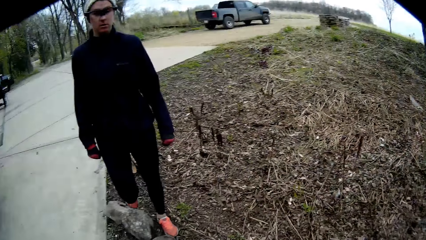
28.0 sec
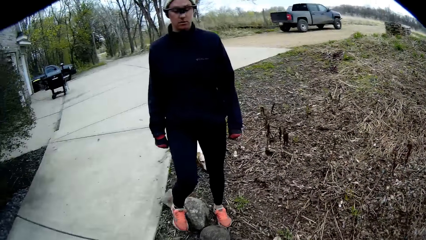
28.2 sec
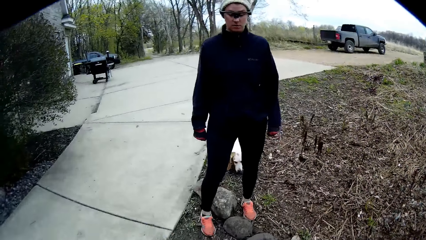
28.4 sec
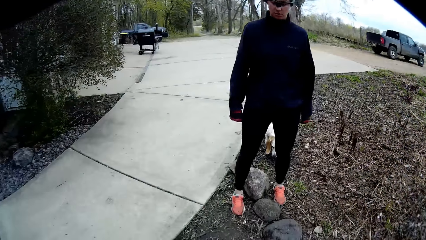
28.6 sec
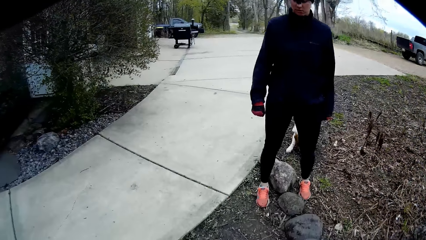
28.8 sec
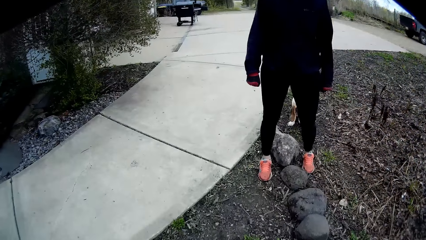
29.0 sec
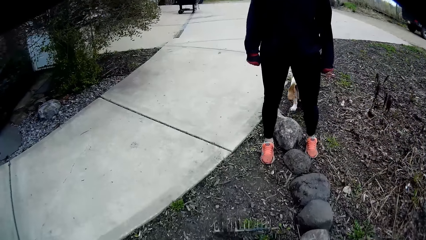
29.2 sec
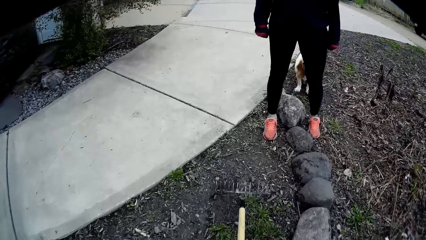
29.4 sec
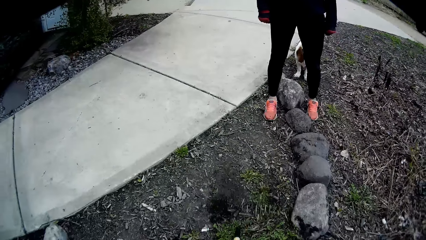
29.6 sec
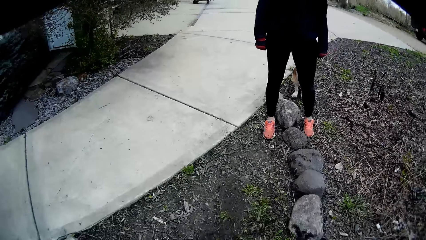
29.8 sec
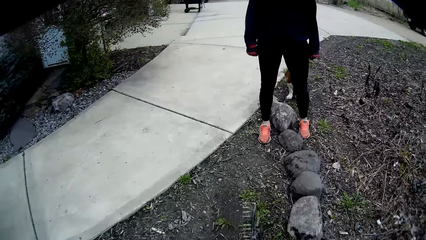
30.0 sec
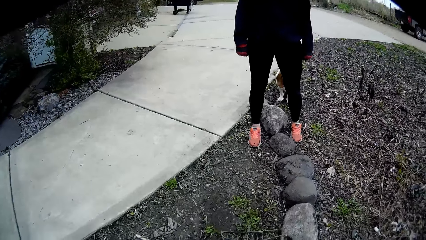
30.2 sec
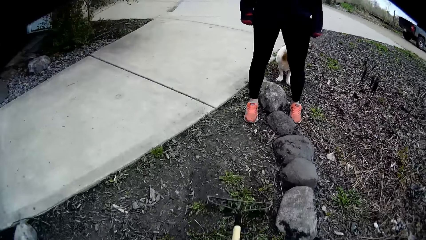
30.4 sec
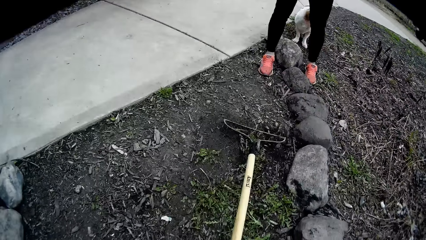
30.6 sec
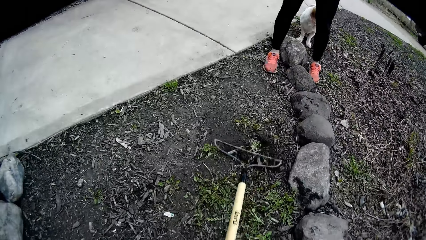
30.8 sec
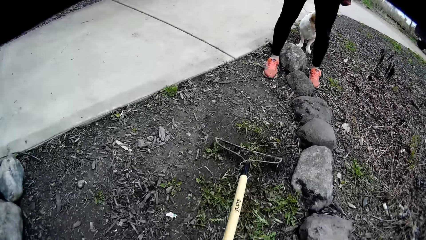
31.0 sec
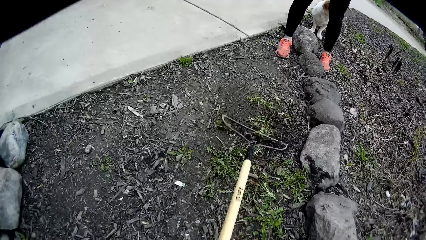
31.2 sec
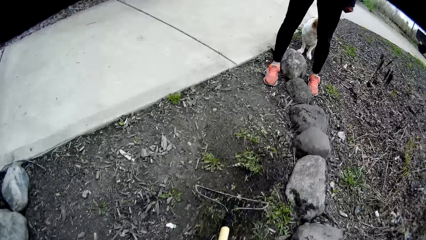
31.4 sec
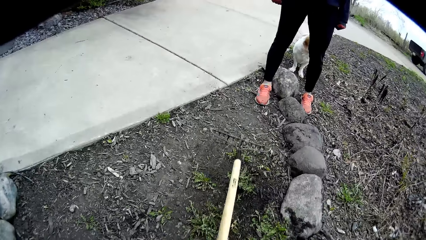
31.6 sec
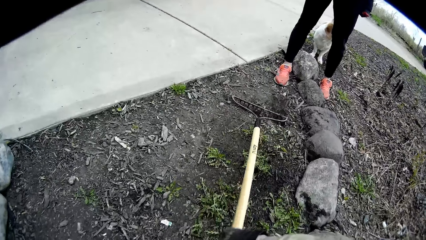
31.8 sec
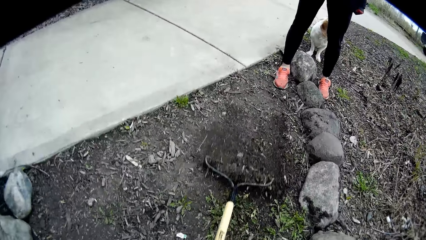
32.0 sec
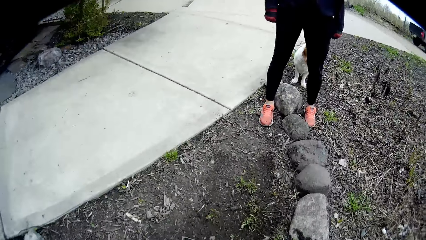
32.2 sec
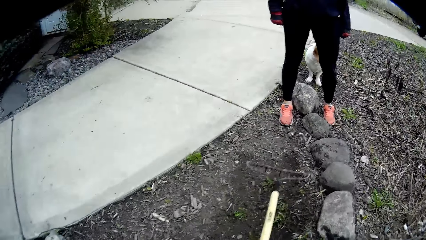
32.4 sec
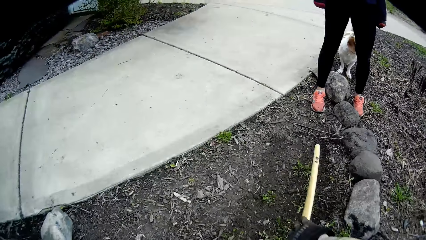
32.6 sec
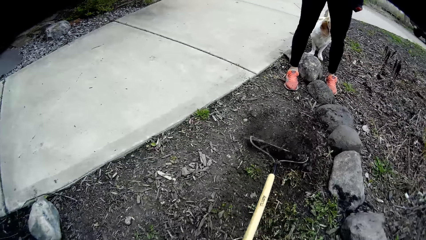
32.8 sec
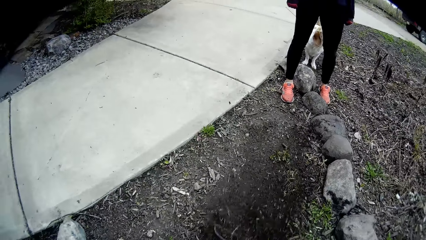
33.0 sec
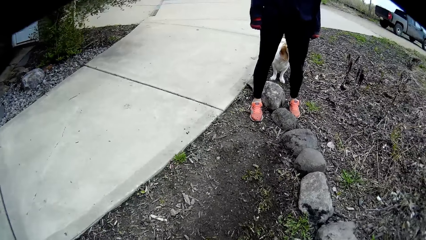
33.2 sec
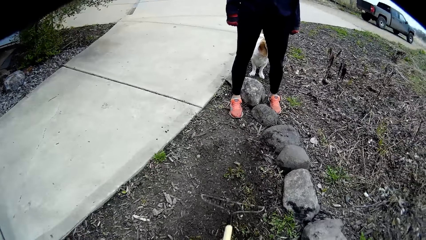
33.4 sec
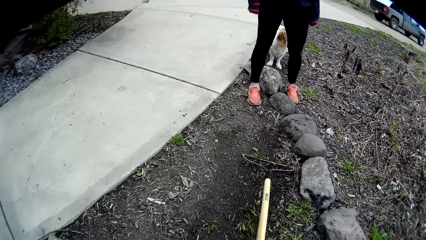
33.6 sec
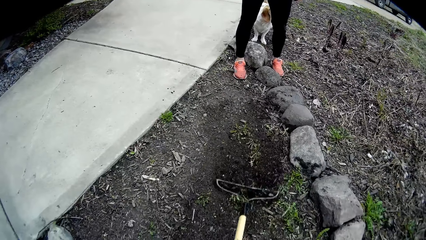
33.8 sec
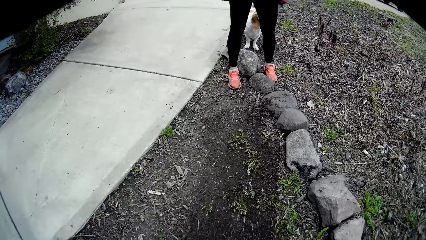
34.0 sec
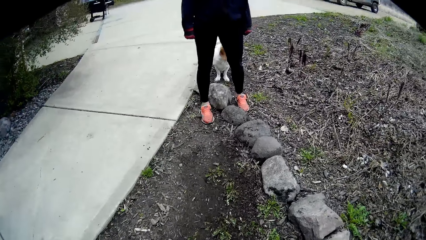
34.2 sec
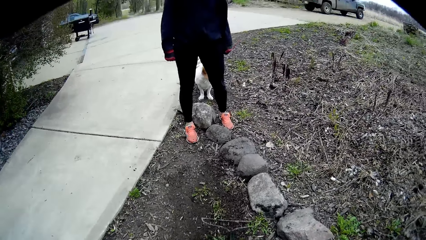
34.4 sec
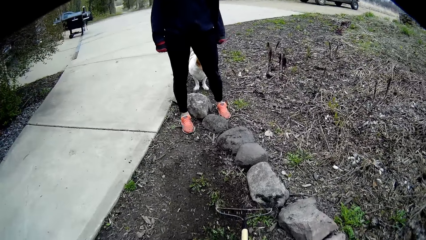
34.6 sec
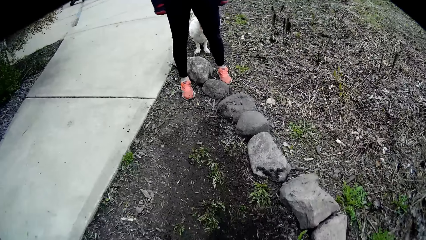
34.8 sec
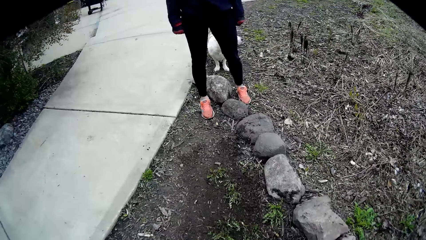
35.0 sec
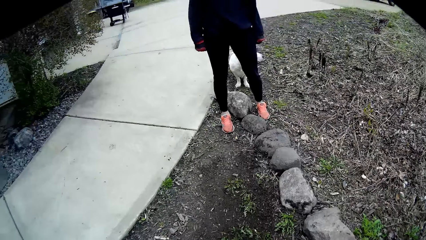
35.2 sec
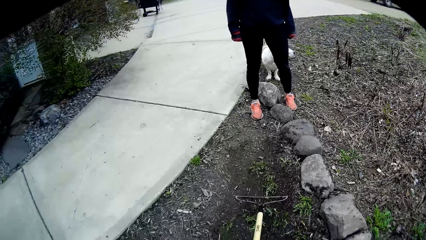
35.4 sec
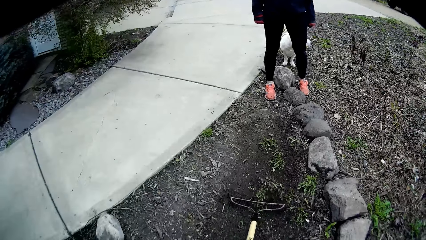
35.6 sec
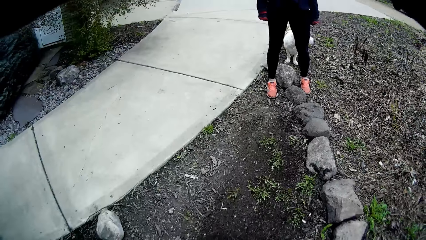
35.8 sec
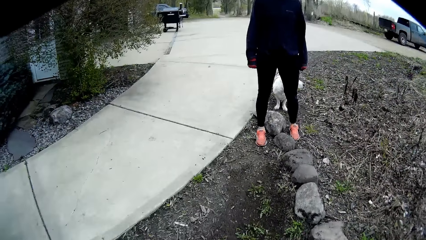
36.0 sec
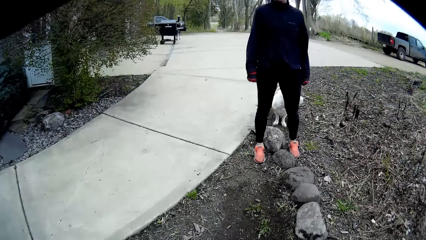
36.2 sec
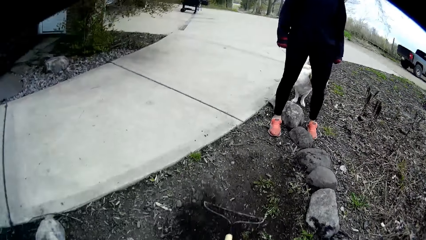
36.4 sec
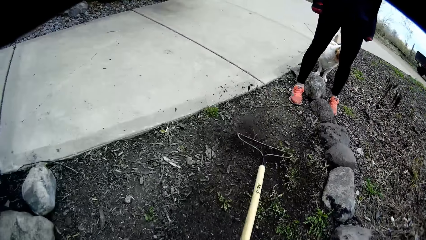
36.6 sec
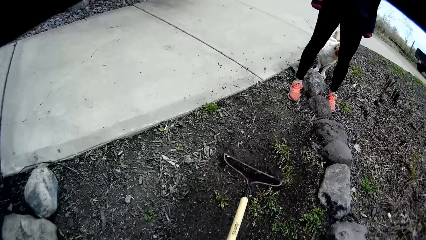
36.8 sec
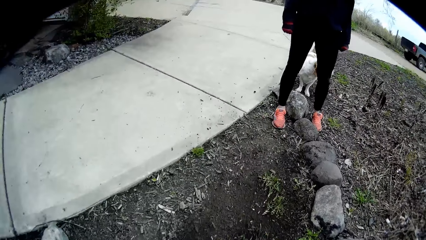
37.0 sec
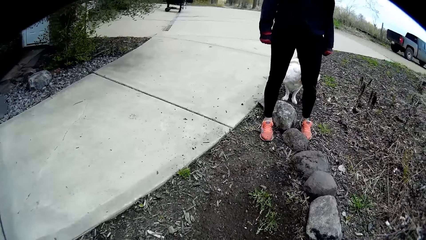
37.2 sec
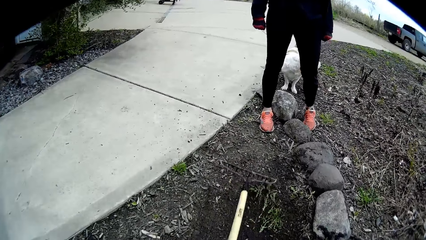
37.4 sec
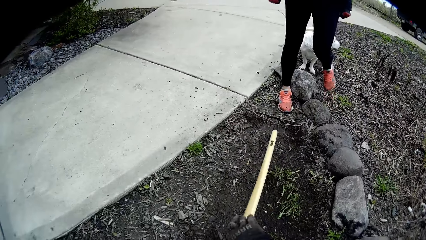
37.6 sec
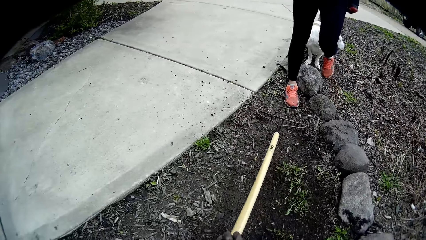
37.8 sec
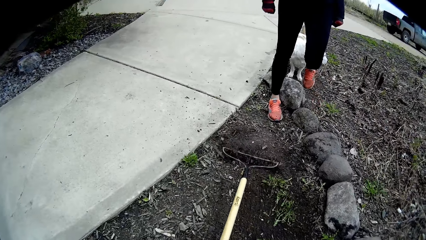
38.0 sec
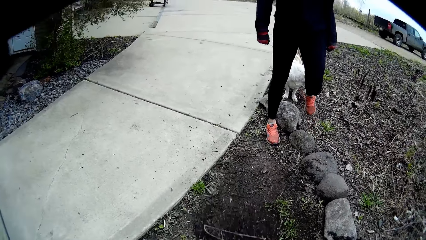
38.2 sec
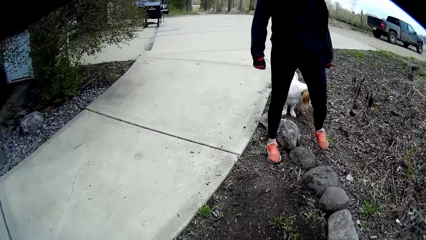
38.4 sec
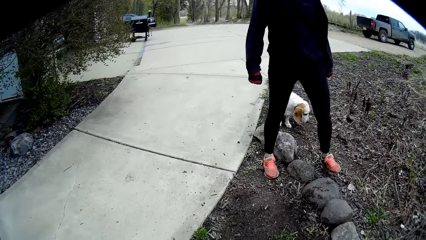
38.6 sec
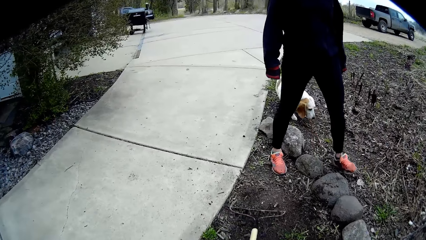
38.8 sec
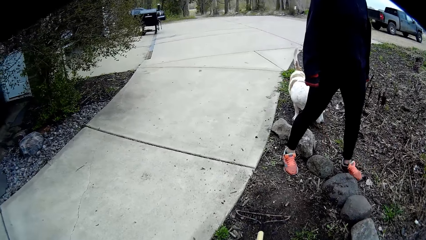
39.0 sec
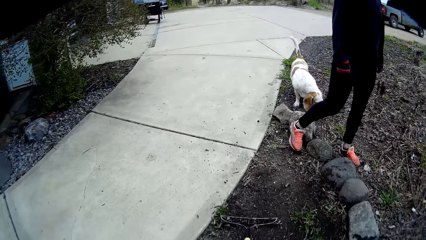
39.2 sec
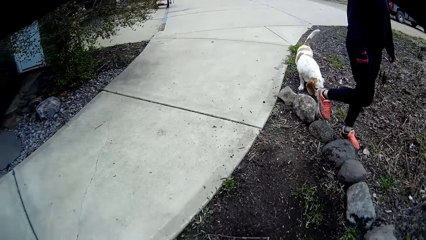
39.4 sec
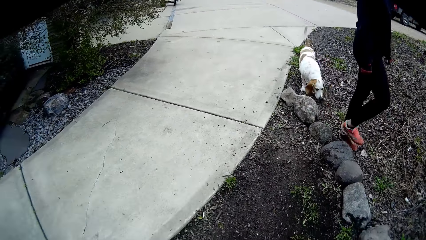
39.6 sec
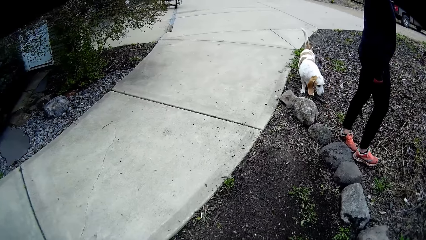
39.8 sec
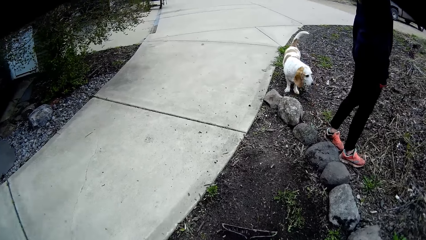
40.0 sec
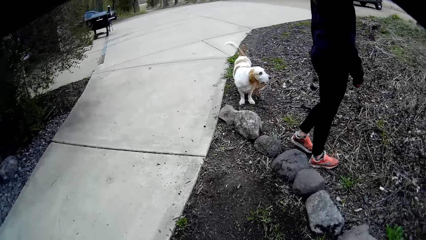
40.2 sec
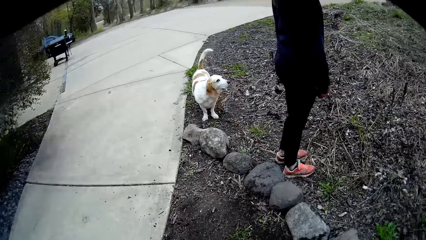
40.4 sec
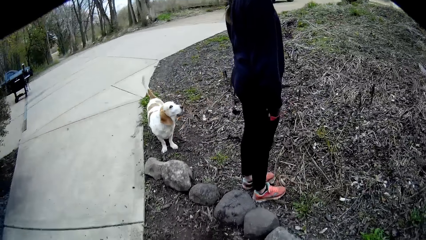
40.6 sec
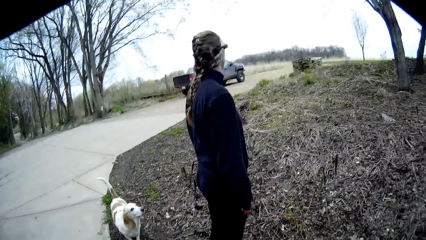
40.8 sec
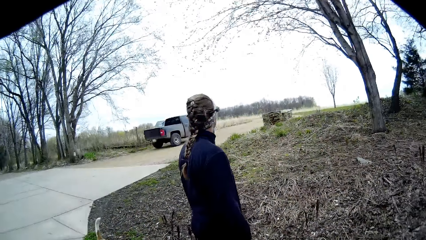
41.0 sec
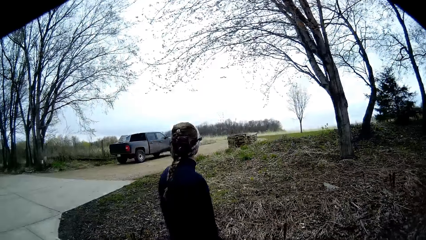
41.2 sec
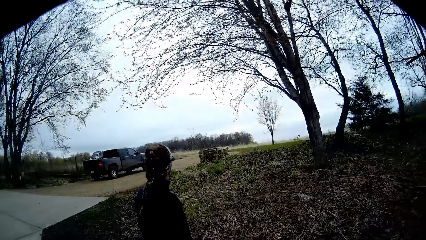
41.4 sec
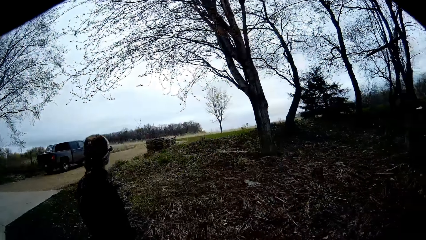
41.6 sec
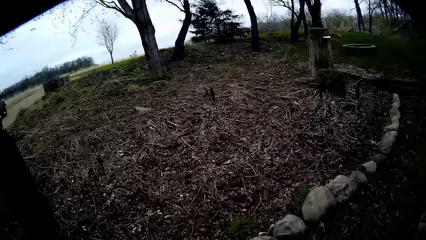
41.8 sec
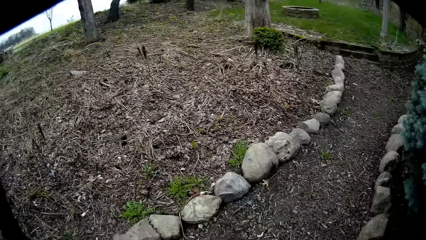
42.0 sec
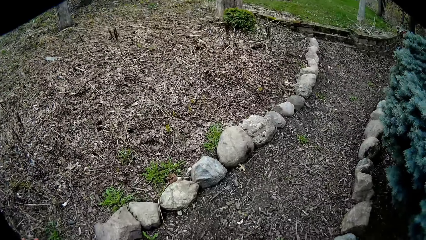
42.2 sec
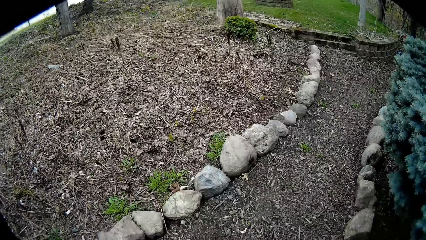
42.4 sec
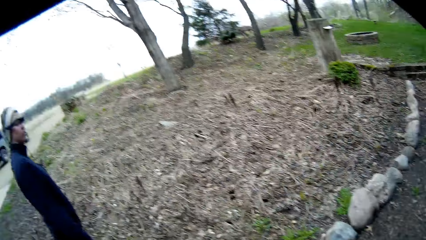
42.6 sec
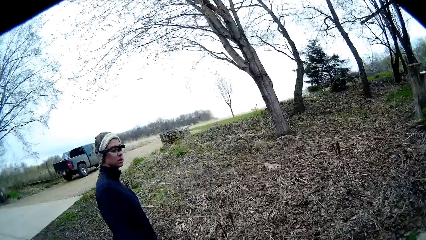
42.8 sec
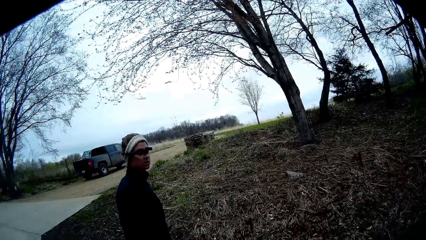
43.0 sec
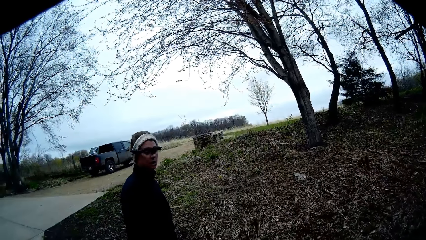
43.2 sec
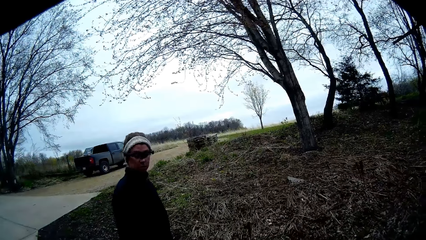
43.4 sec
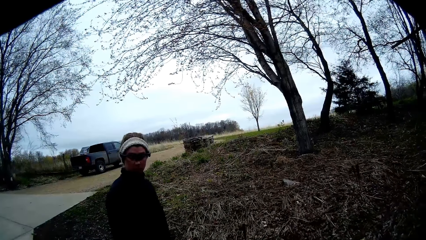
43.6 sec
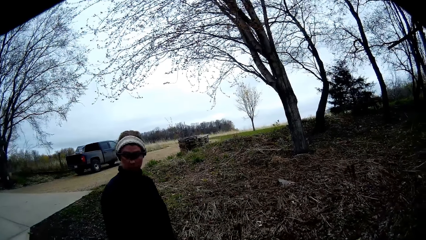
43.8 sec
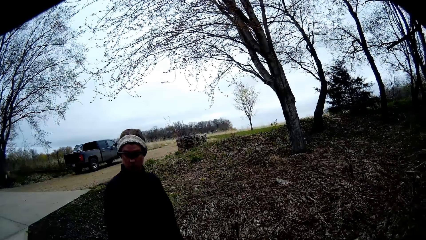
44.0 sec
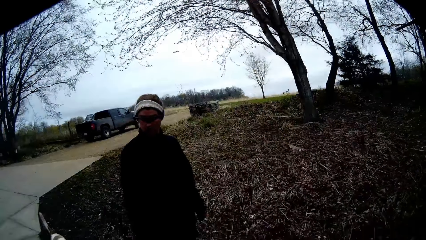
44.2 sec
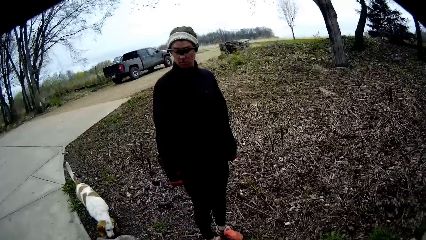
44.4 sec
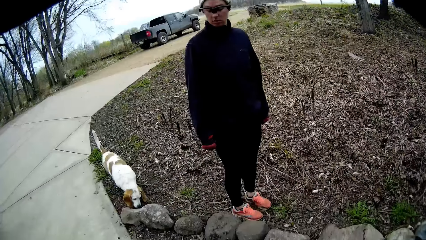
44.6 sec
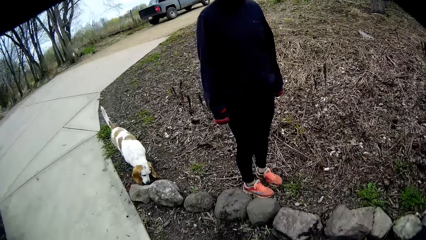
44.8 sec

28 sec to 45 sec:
The camera wearer removes weed from the path with a garden rake. They talk to a woman. The woman lifts her leg, walks on the other side of the garden, and interacts with the camera wearer.
